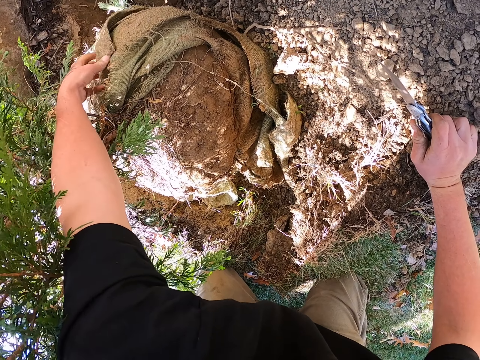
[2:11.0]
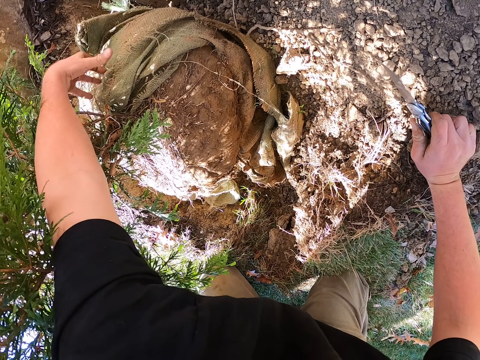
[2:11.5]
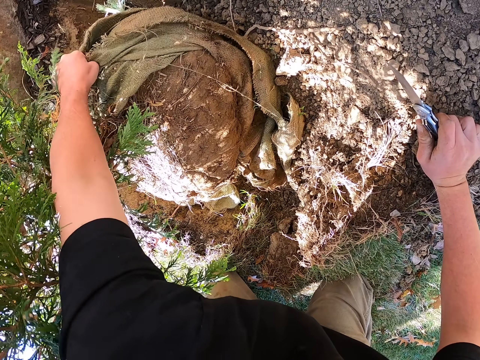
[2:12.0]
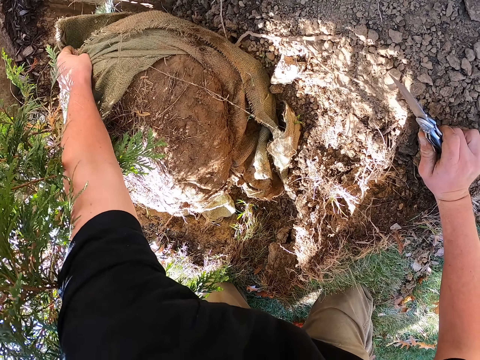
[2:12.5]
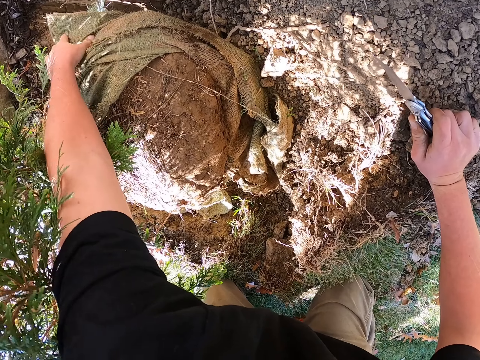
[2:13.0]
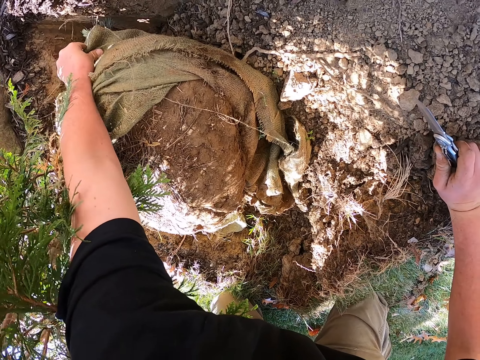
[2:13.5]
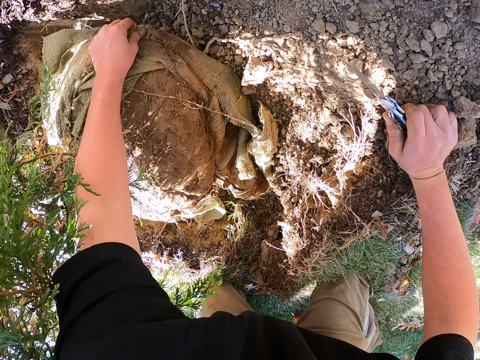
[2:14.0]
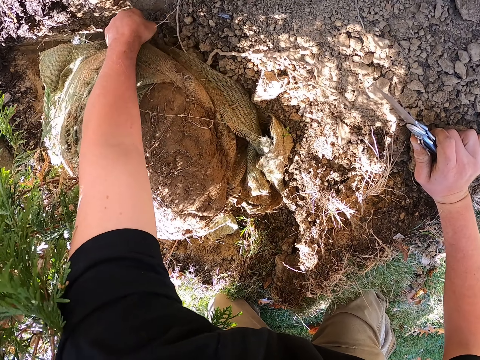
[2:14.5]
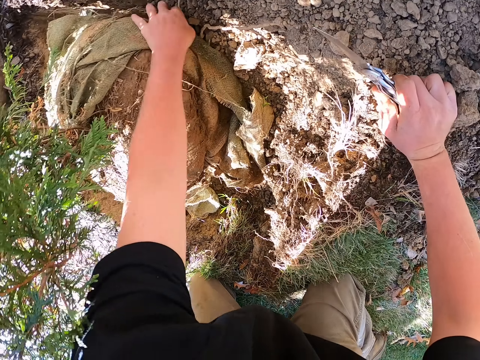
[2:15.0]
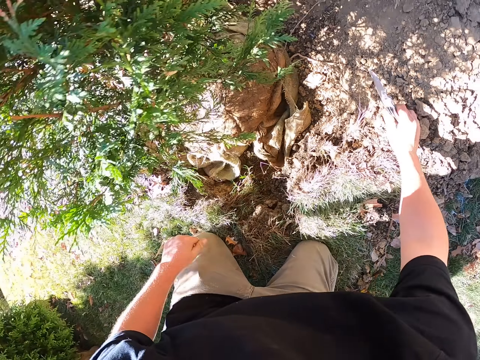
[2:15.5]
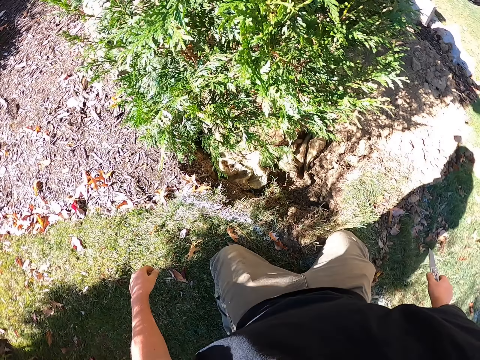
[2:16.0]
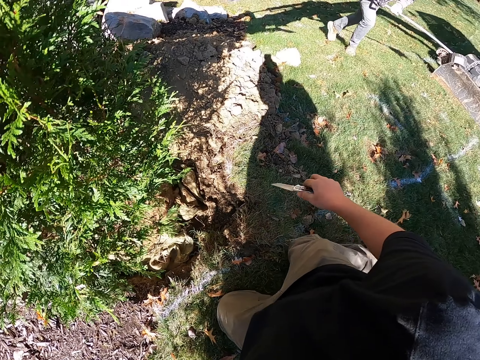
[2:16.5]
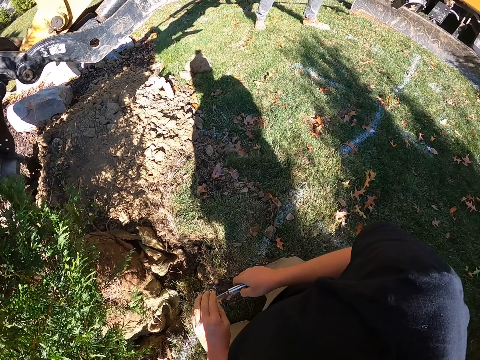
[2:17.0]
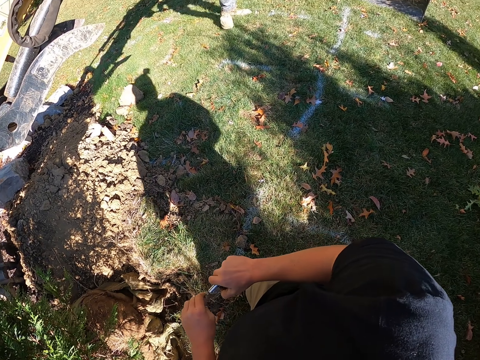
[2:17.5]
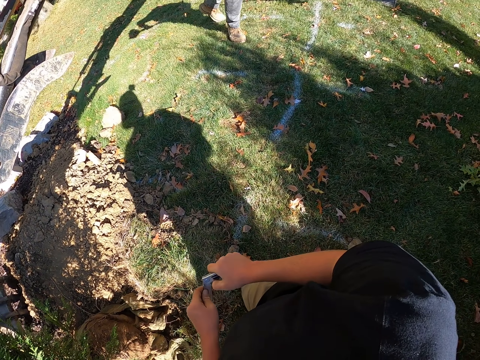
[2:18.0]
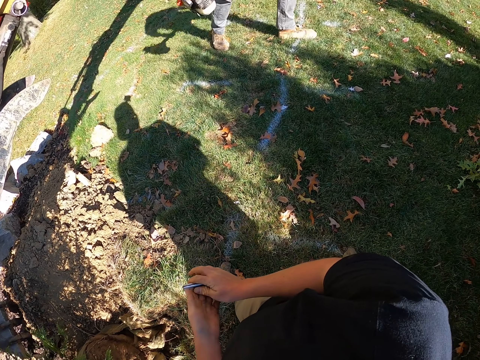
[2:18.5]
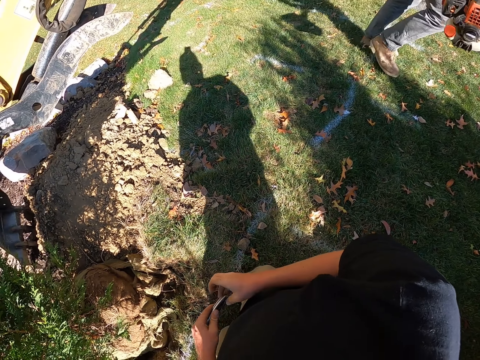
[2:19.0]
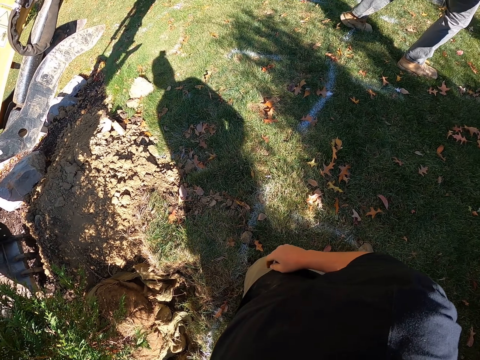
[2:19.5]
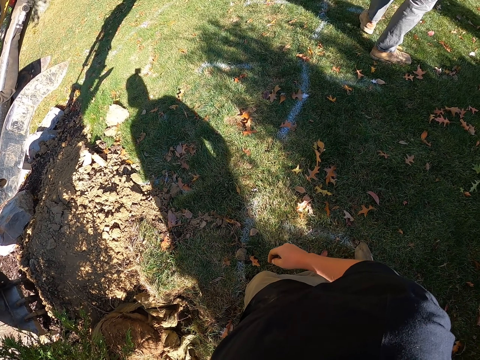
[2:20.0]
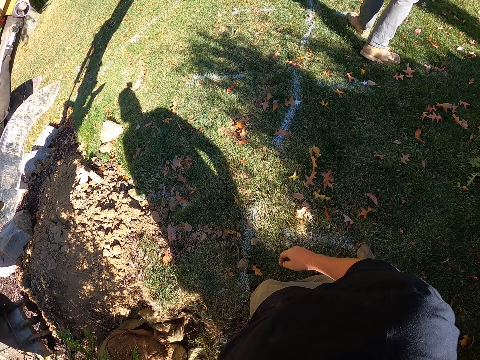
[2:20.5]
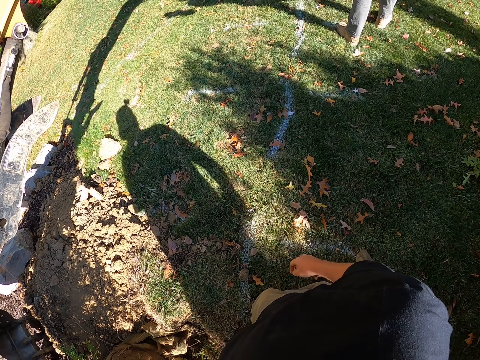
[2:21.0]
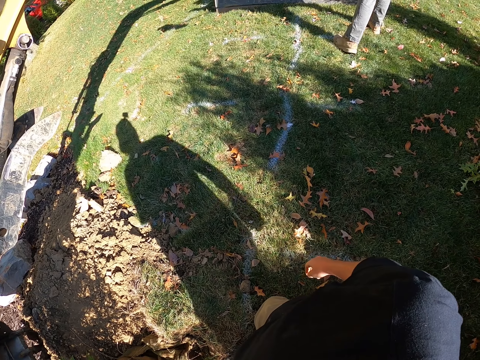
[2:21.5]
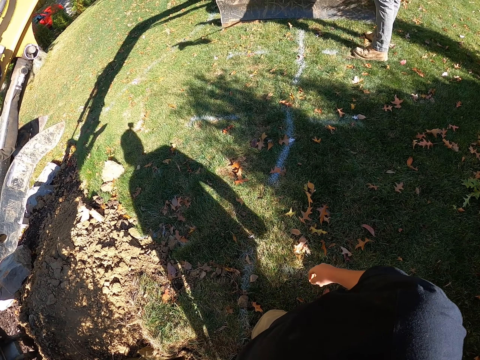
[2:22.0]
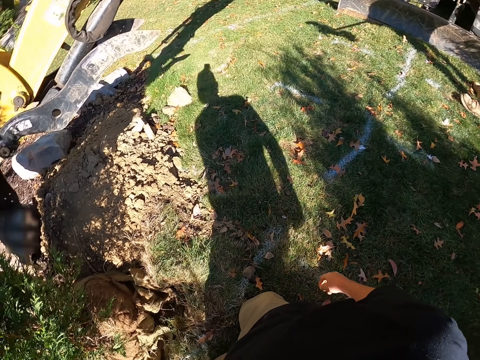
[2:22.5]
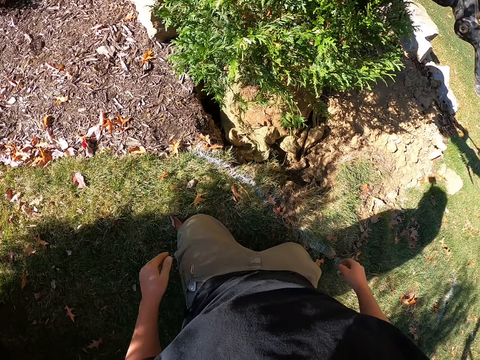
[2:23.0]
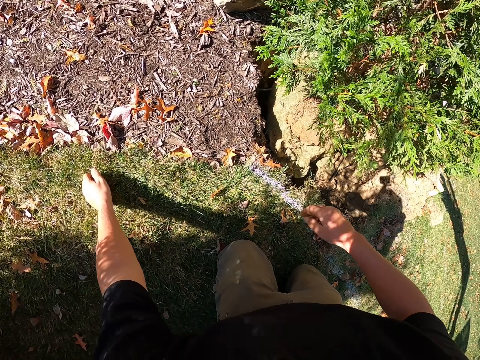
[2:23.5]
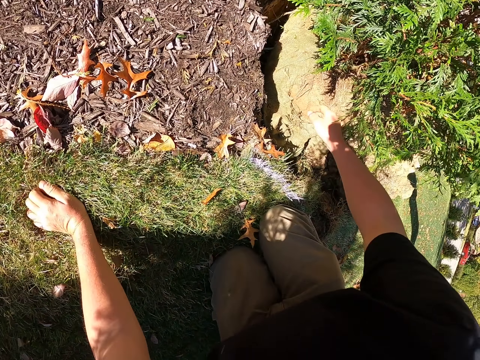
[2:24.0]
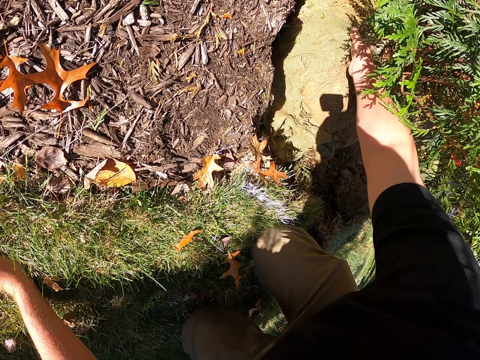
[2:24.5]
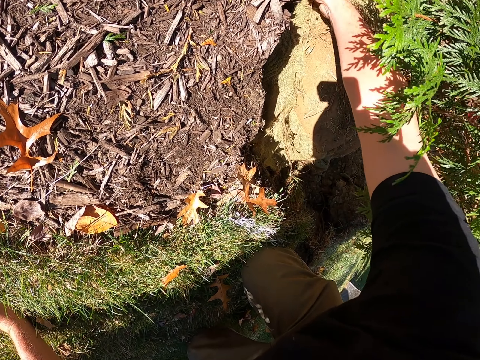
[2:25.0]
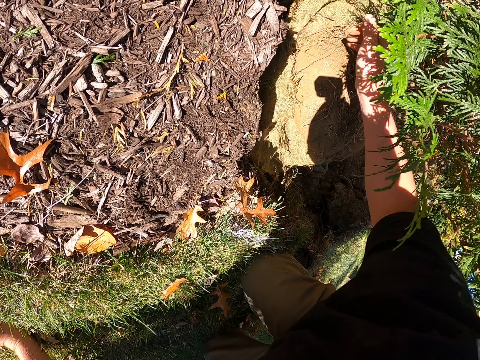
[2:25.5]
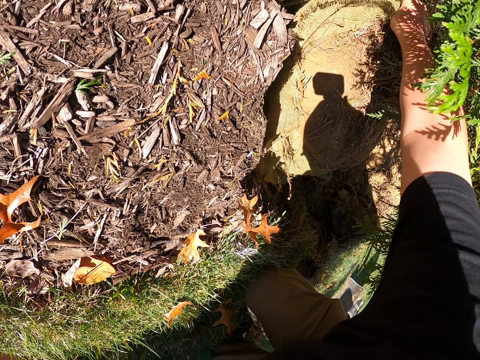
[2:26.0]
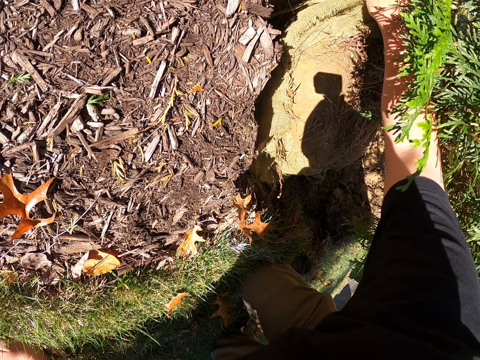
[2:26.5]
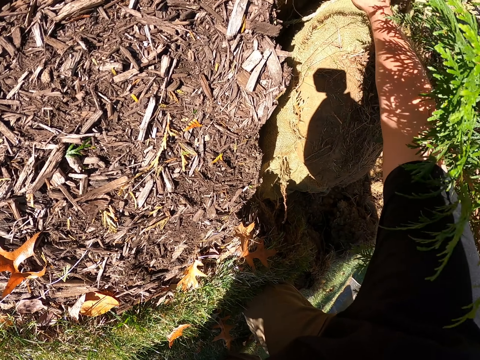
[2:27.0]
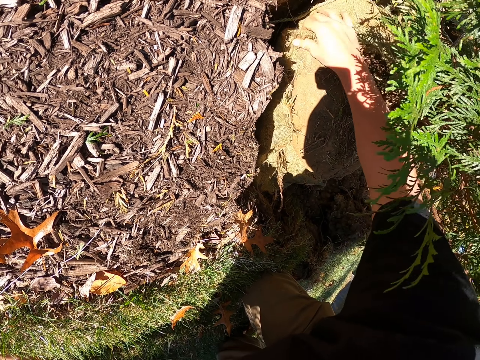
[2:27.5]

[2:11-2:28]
The camera wearer pulls the sack from the soil on the tree. He removes the hand from the sack. He looks around. He folds the pocket knife. He puts the pocket knife in the pocket. He looks around. He removes the hand from the pocket. He puts the hand on the ground. He moves his knee. He moves his hand. He pulls the sack. He removes the sack on the soil.

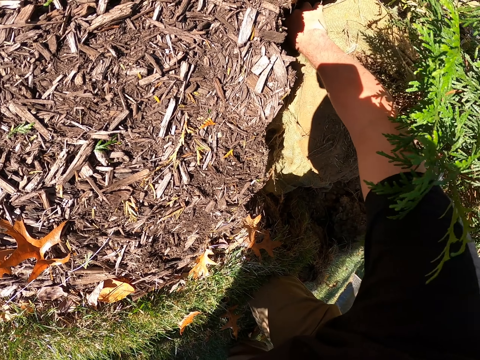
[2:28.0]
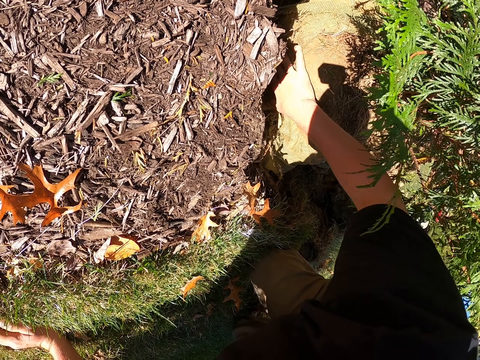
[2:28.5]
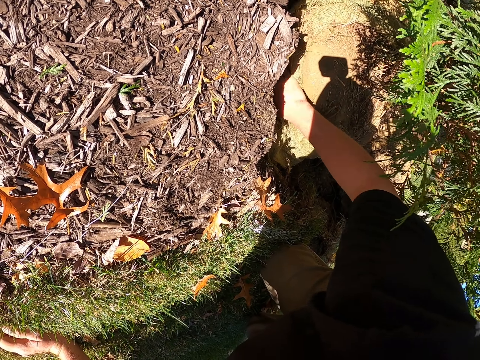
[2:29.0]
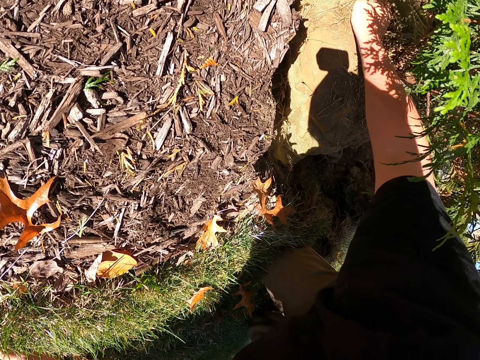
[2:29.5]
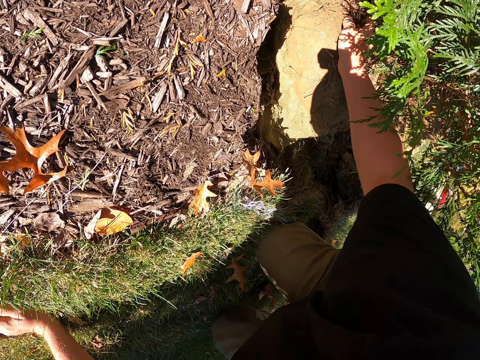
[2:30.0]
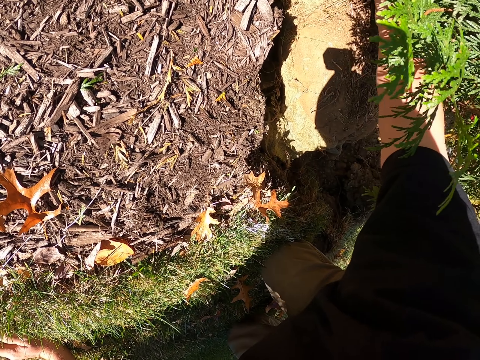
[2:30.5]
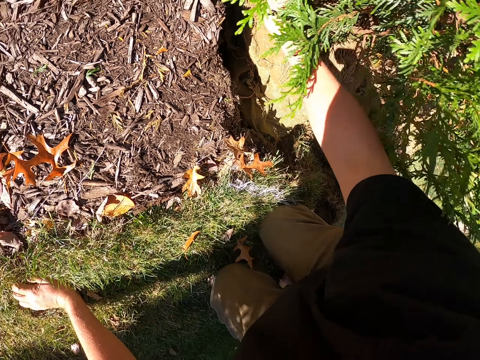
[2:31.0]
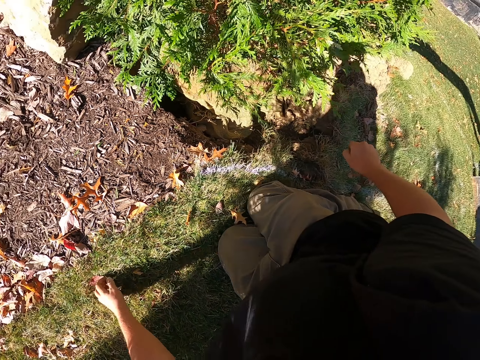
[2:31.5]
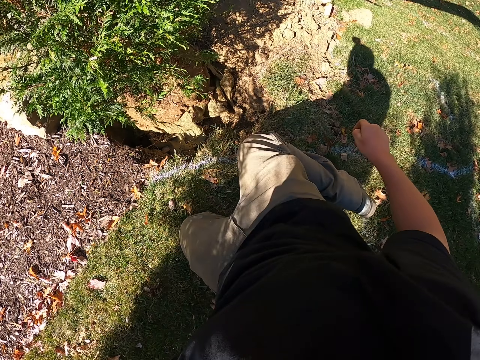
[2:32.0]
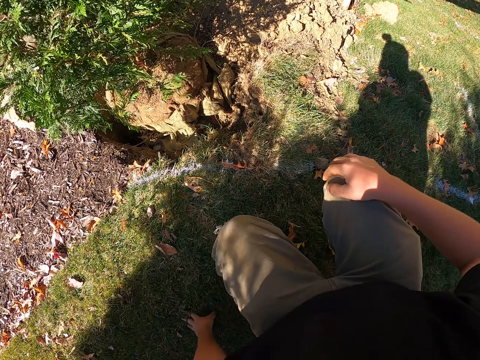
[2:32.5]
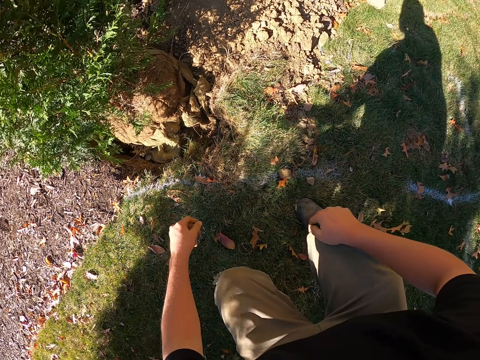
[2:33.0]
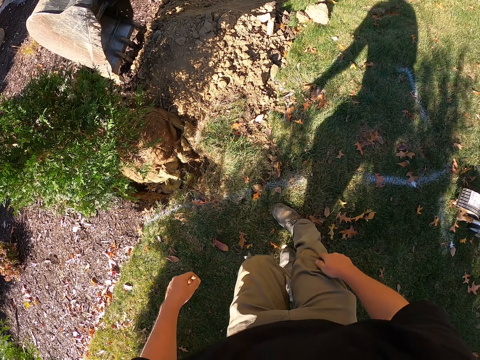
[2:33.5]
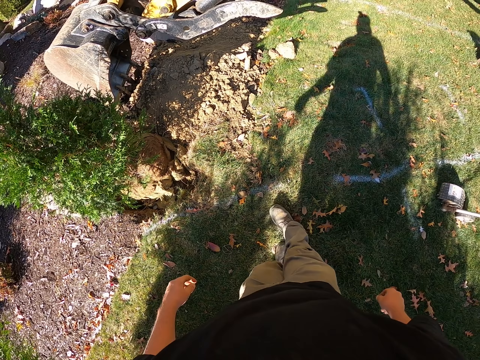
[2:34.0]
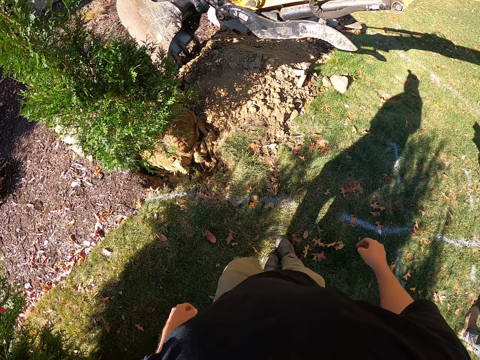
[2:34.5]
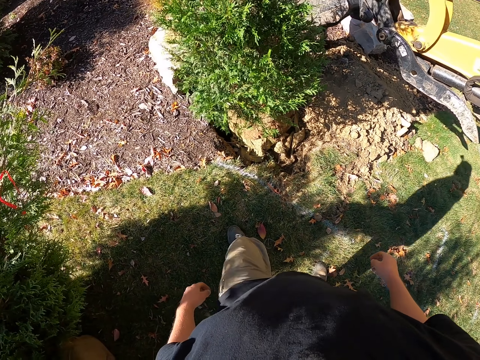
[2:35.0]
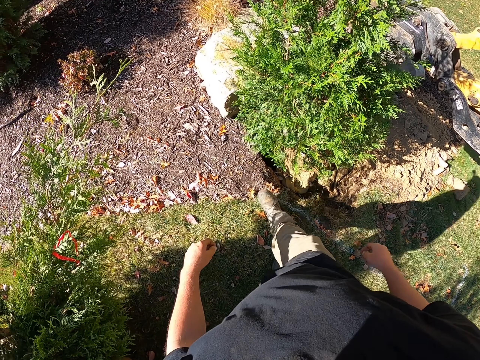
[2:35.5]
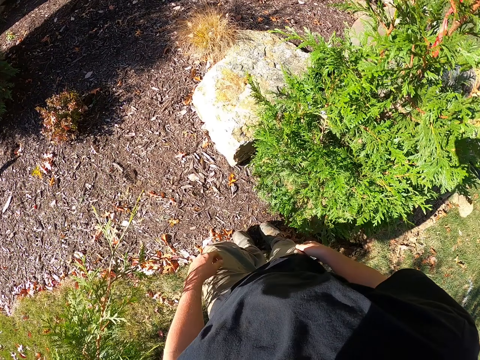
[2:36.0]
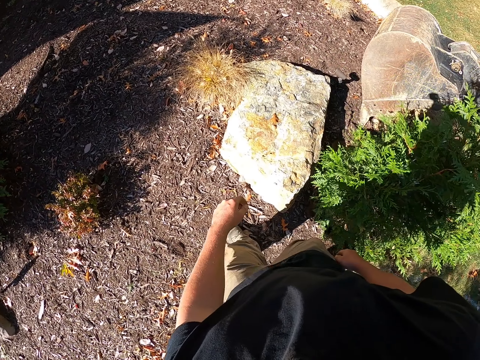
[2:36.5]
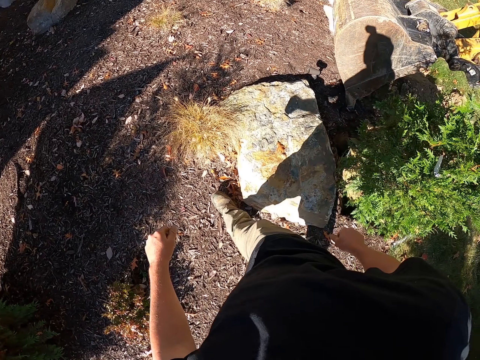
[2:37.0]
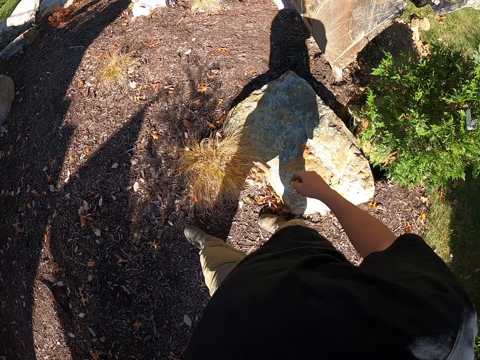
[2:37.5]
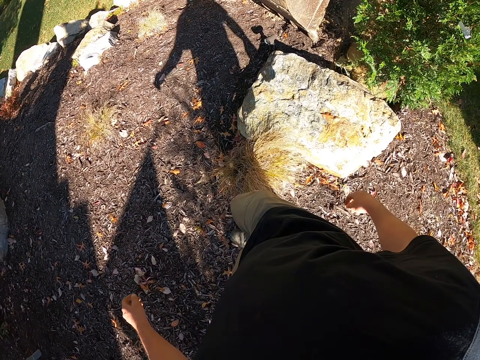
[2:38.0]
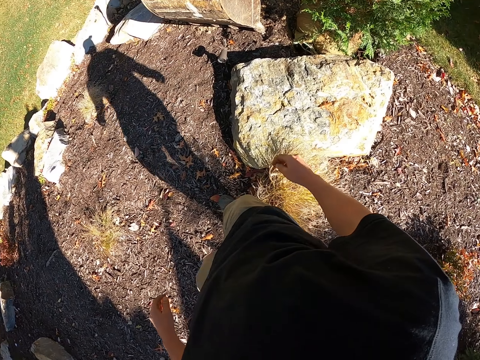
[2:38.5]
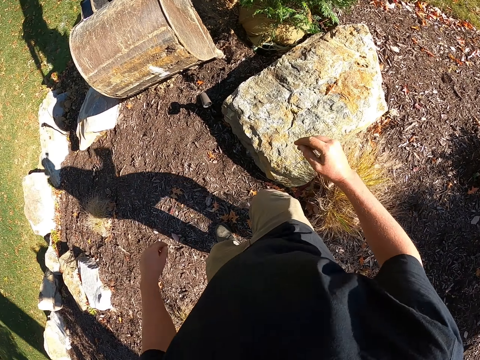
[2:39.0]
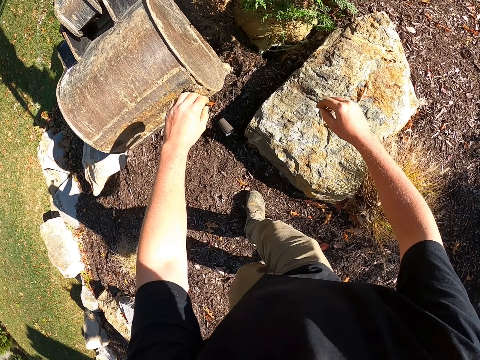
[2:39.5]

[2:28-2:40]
The camera wearer puts the sack in the soil. They remove the hand from the sack. They look around. They remove the other hand from the ground. They put the hand on the knee. They stand. They remove the hand from the knee. They walk in the garden.
